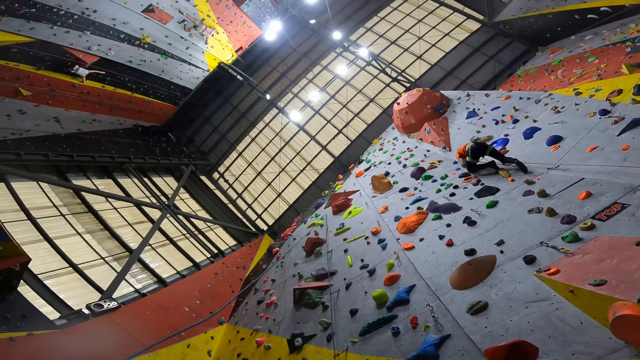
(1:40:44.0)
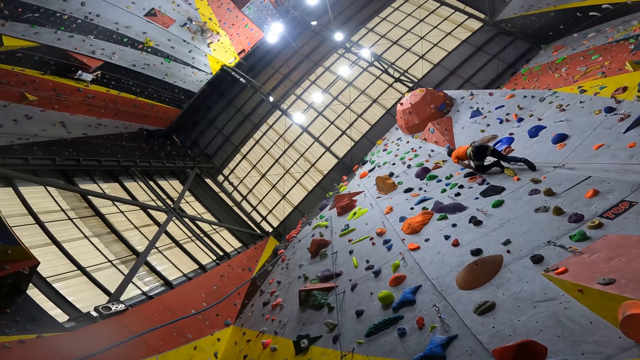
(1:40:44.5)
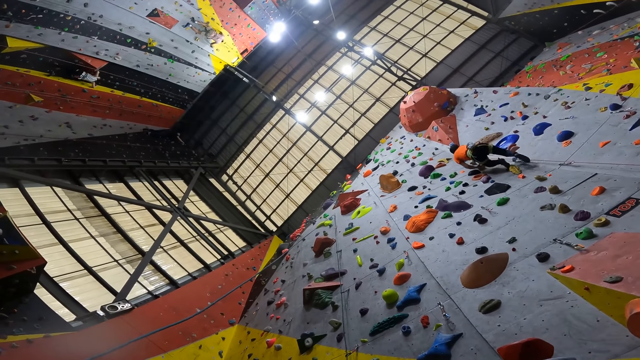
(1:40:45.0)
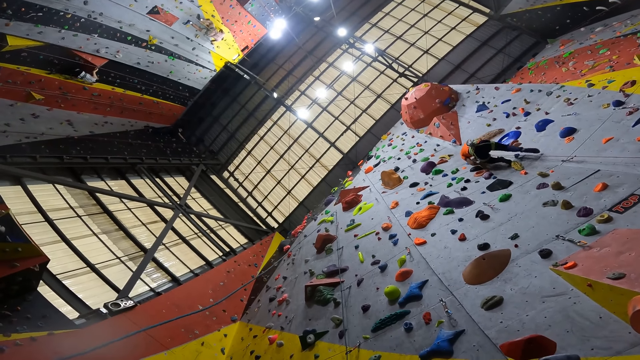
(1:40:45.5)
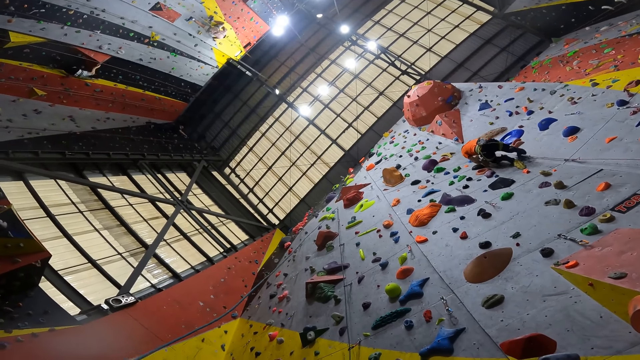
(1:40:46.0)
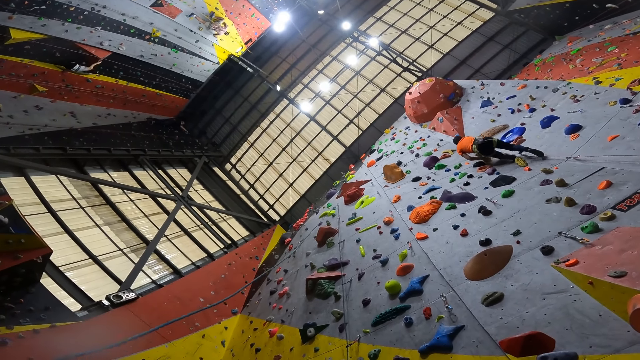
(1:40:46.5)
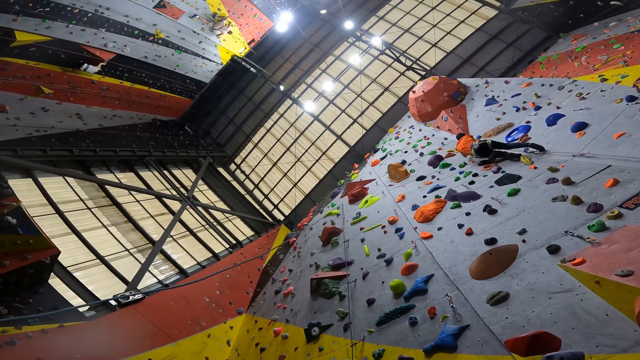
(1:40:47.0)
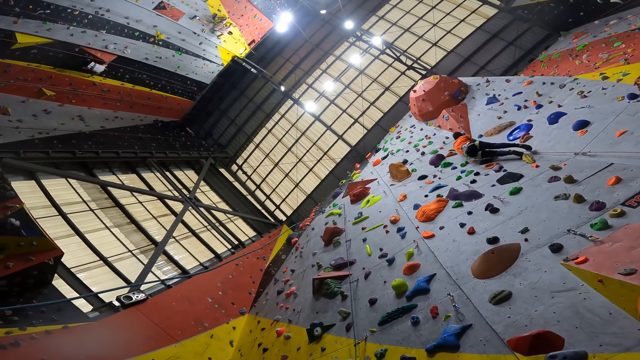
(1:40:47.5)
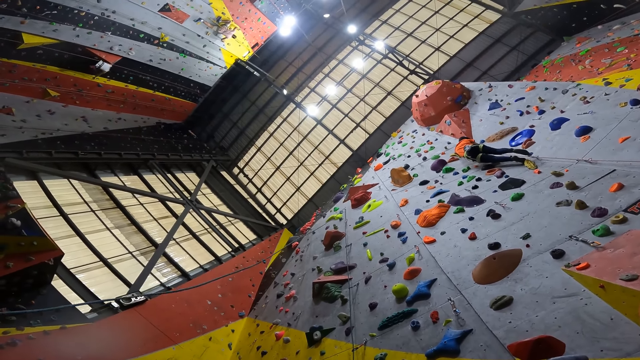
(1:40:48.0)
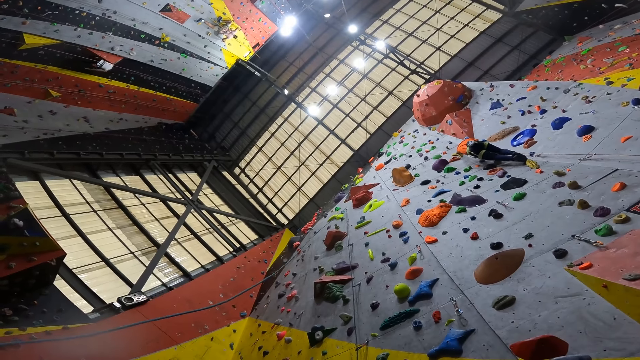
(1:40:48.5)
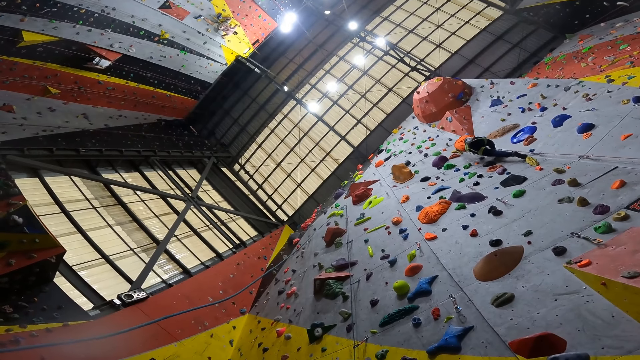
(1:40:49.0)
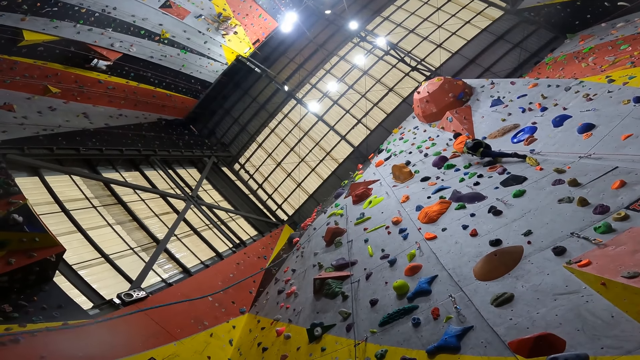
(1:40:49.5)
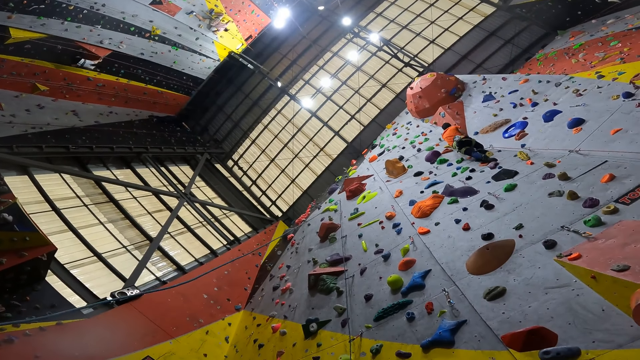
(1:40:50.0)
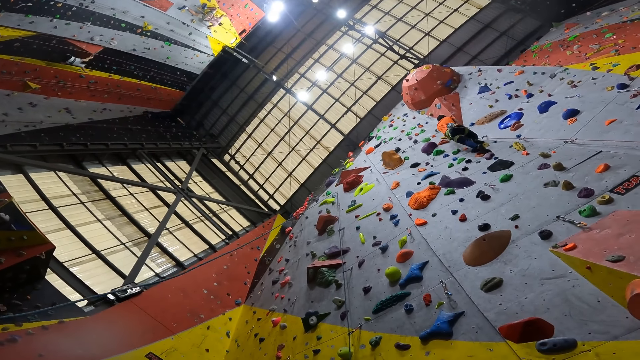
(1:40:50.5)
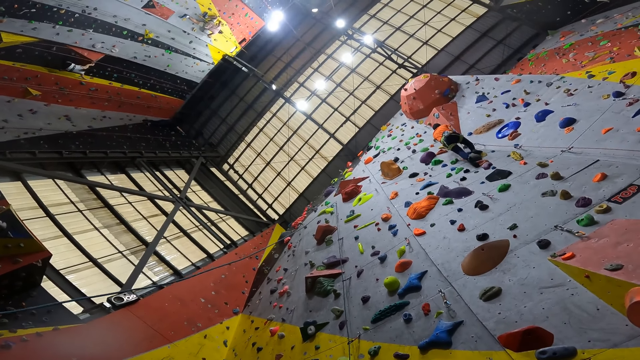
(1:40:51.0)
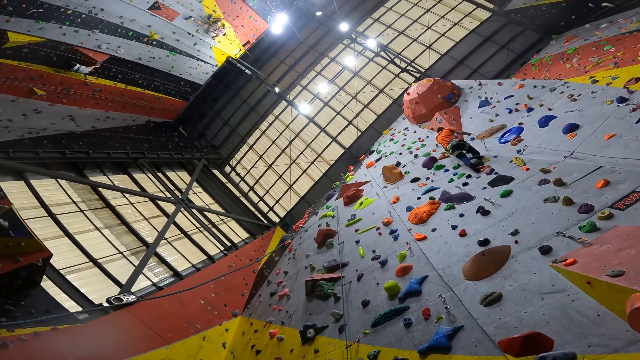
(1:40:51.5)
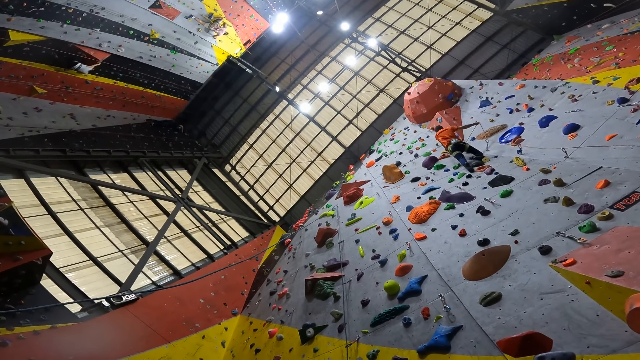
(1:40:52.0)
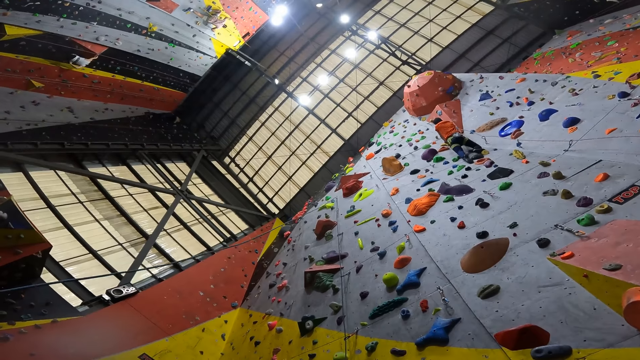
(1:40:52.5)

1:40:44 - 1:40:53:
A person climbs the wall. Another person moves down the wall.

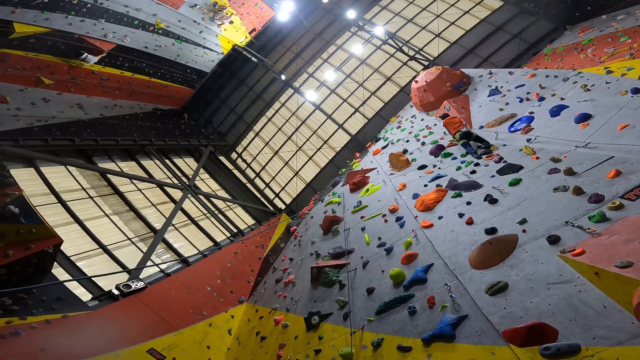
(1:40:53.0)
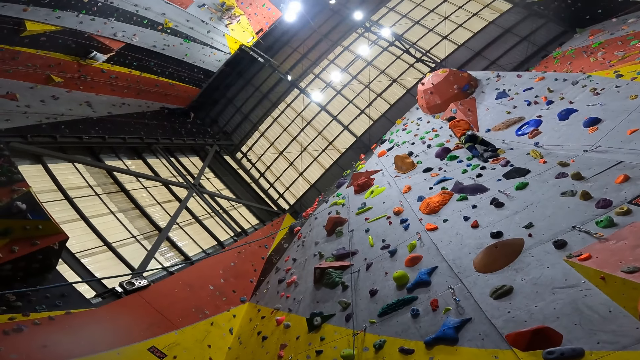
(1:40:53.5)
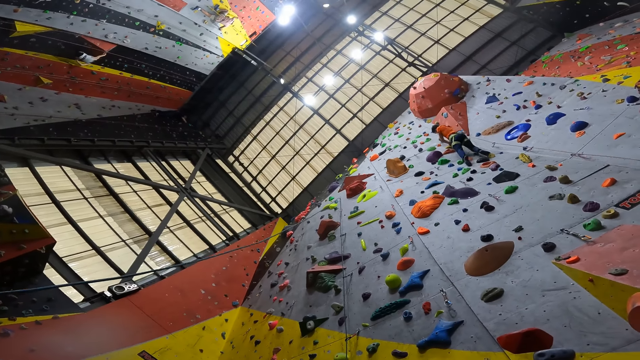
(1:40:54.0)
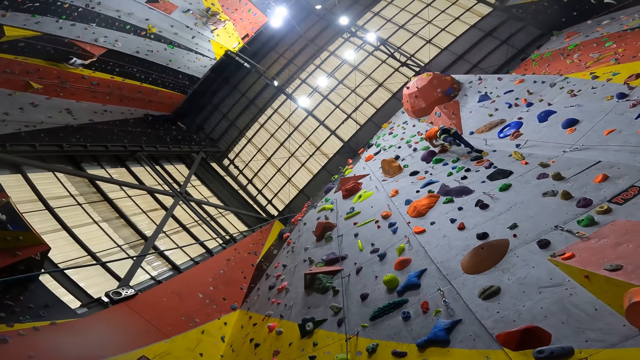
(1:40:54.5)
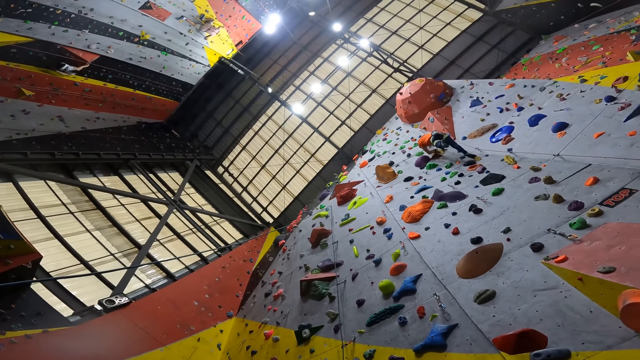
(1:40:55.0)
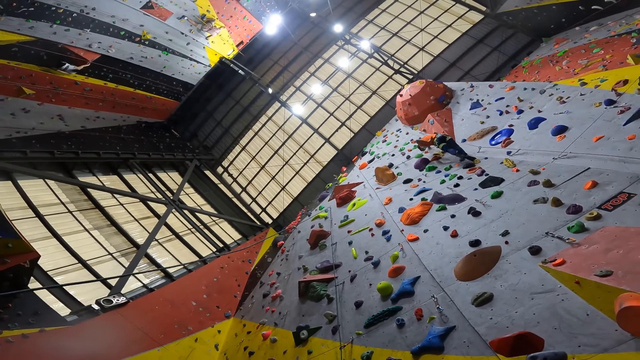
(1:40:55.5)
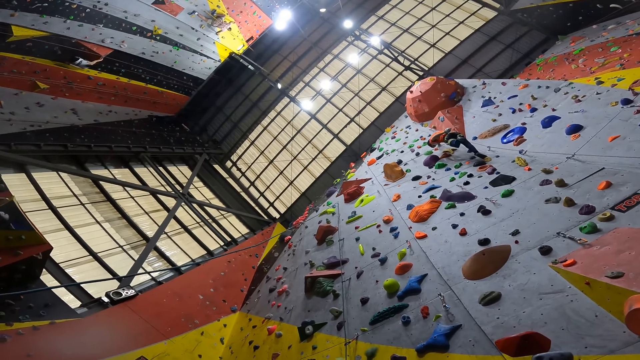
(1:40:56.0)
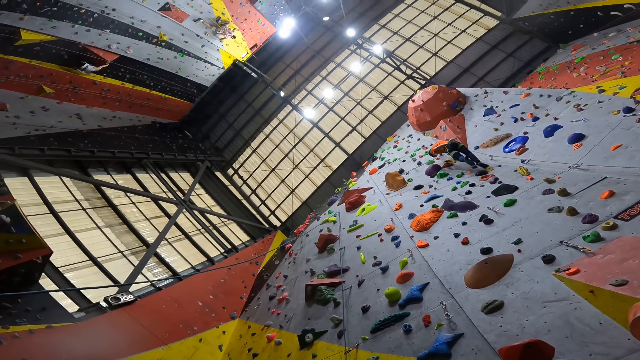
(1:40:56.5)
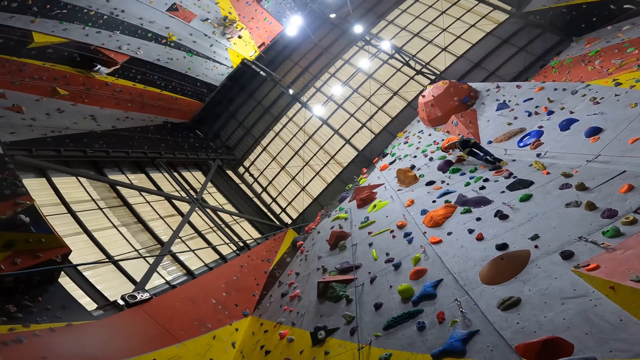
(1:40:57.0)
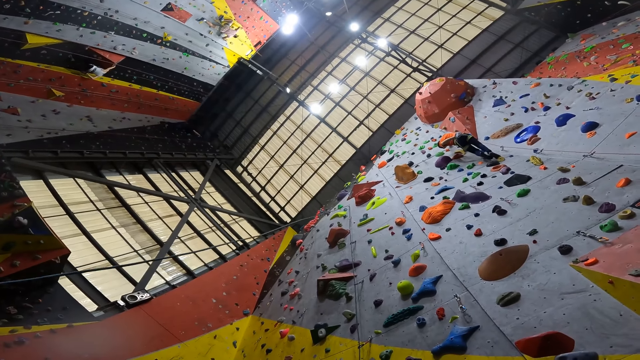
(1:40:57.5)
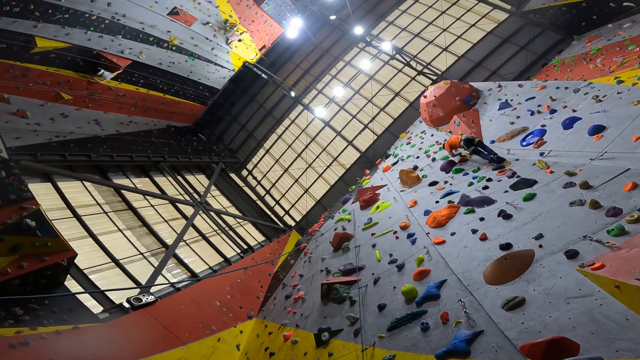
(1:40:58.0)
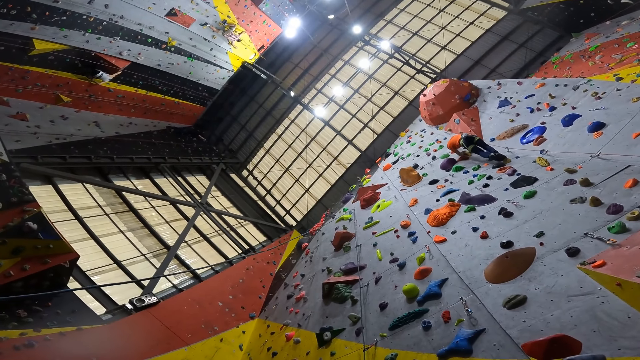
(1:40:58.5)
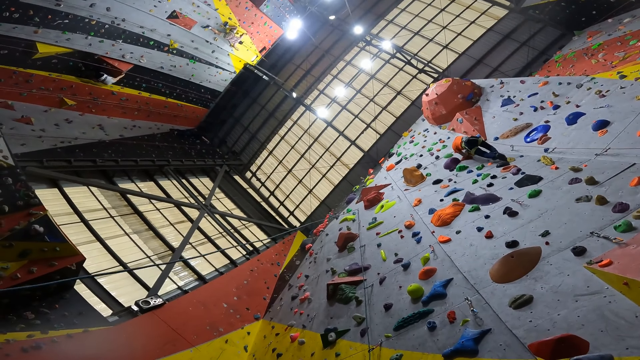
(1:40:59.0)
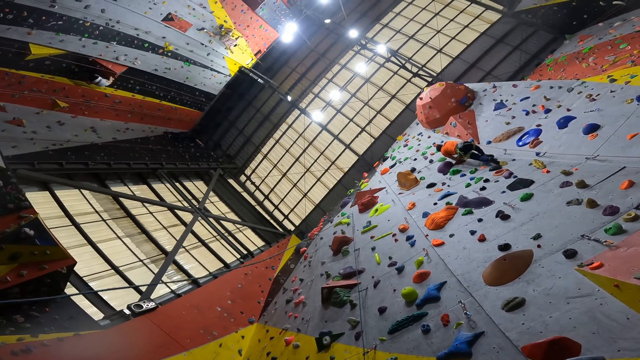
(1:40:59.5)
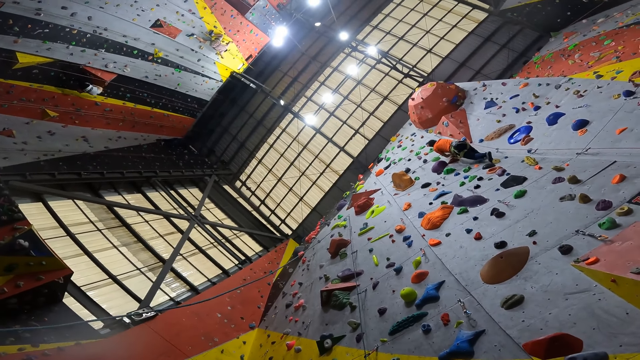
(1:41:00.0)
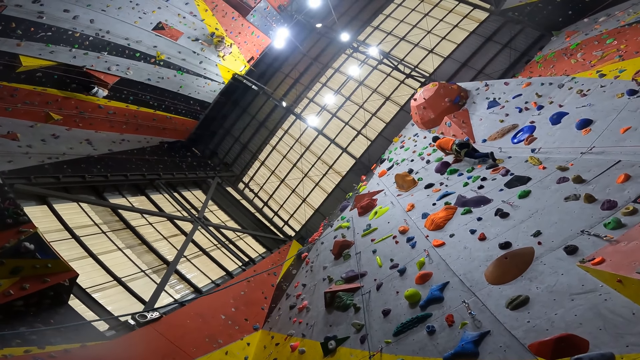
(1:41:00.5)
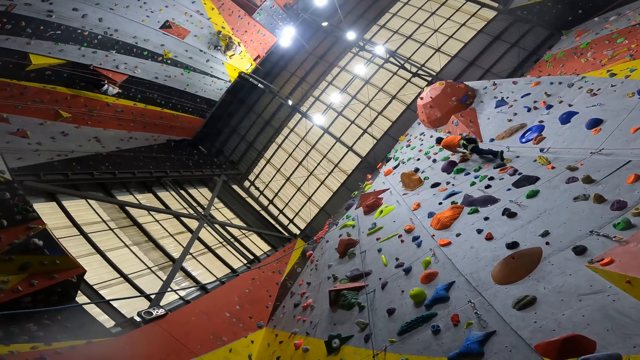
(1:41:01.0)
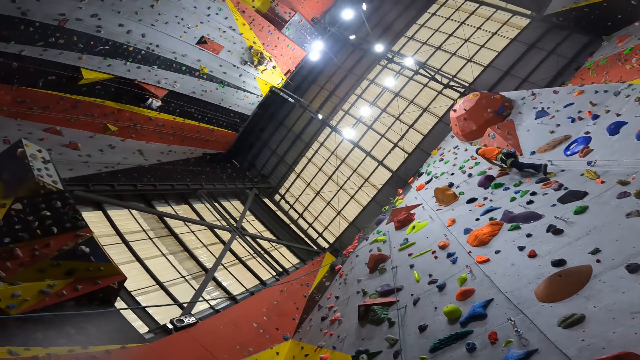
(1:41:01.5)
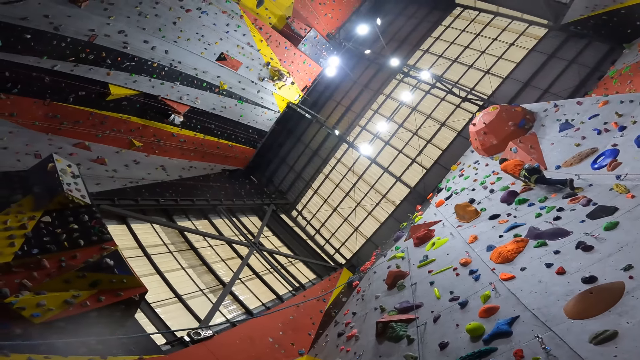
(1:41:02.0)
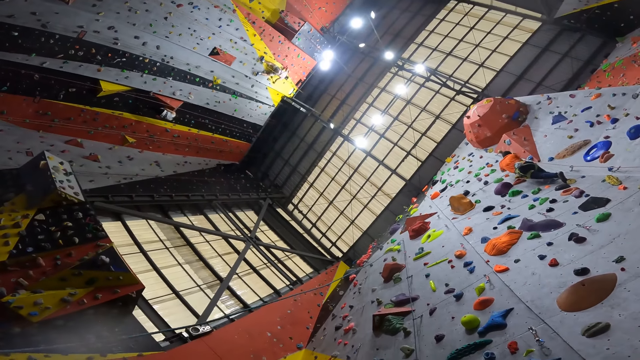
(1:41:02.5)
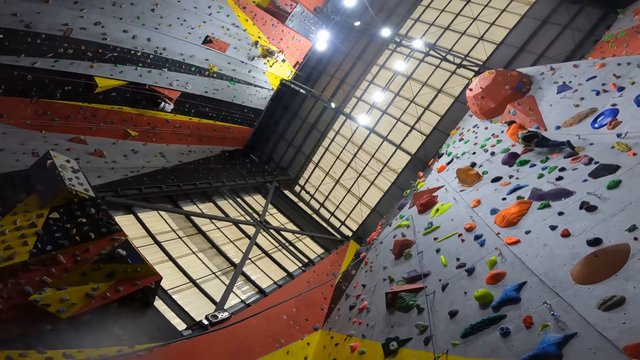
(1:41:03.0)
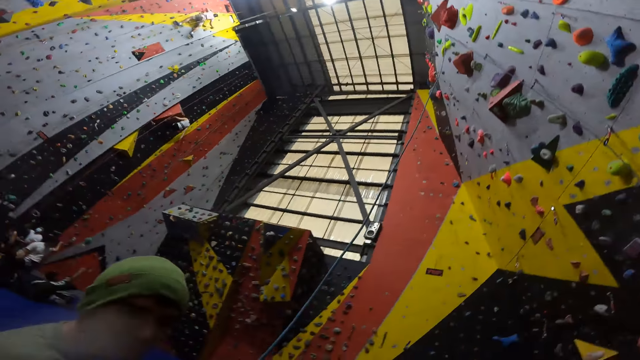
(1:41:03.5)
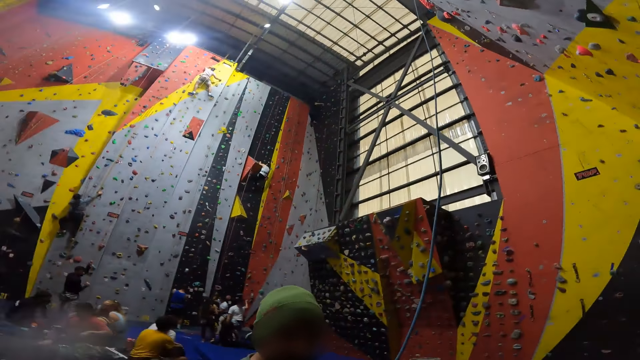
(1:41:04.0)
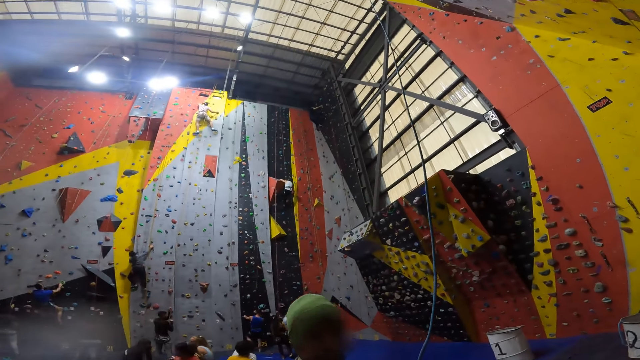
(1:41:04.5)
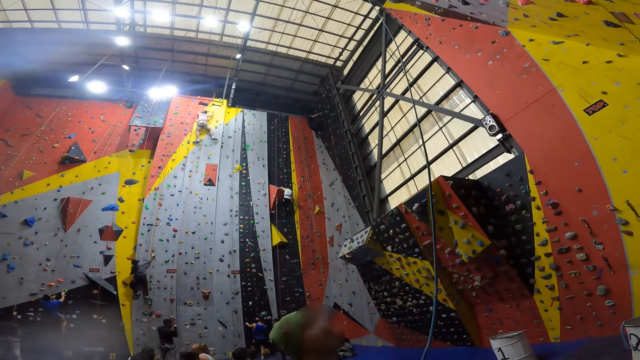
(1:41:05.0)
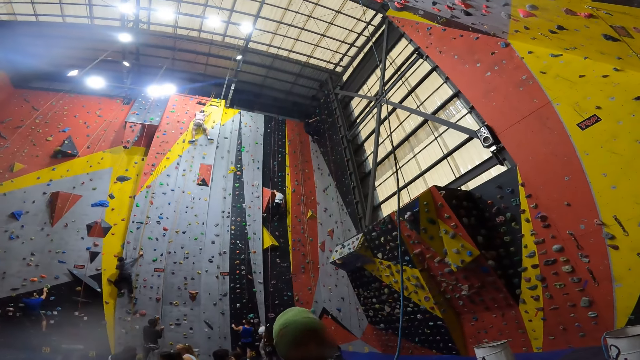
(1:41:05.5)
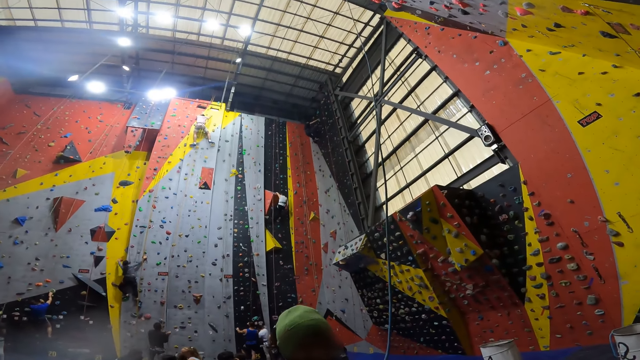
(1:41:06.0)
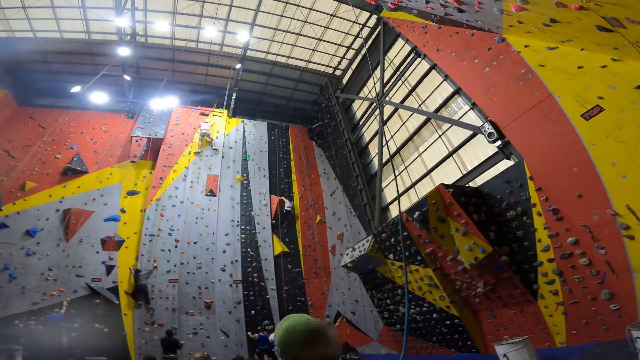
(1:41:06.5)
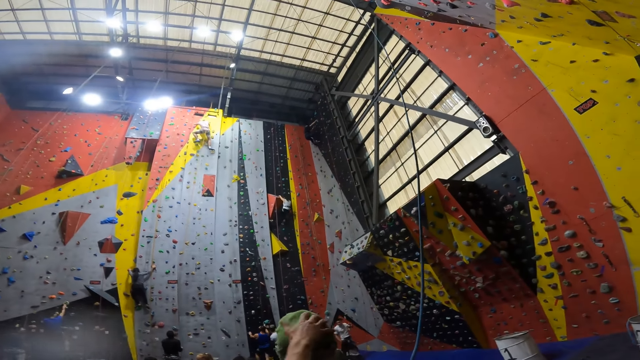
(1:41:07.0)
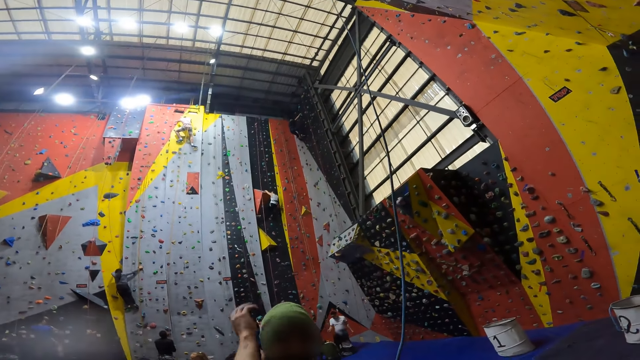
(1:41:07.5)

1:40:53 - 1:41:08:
A person moves the leg. The person moves the hand on the trouser. Another person holds the rope. The camera wearer interacts with a person. Another person climbs the wall. Another person climbs the wall.
